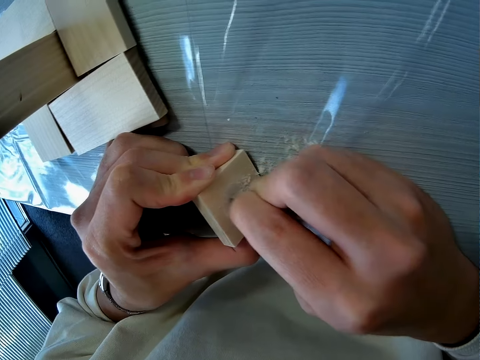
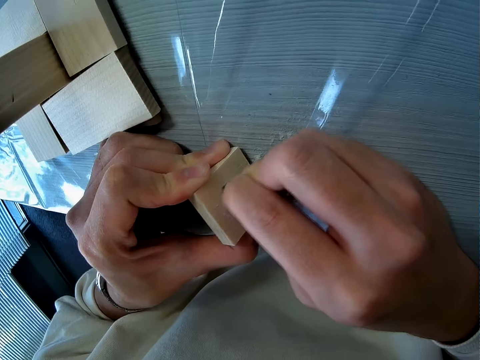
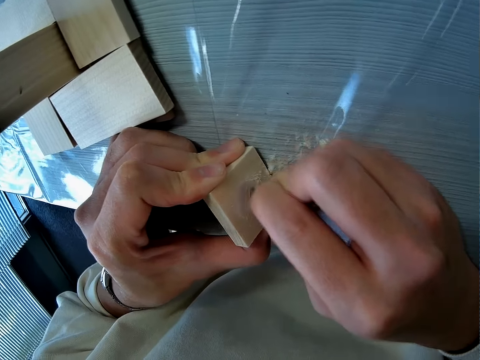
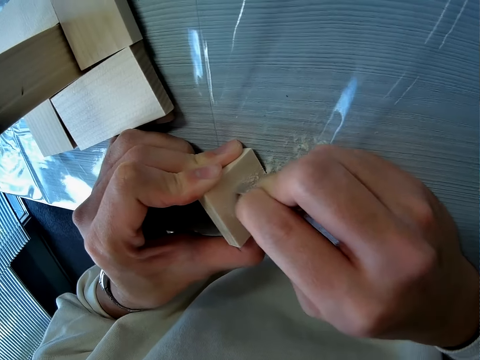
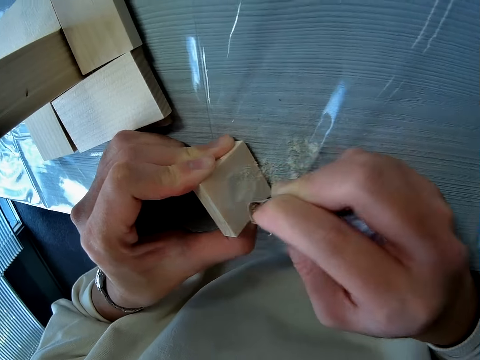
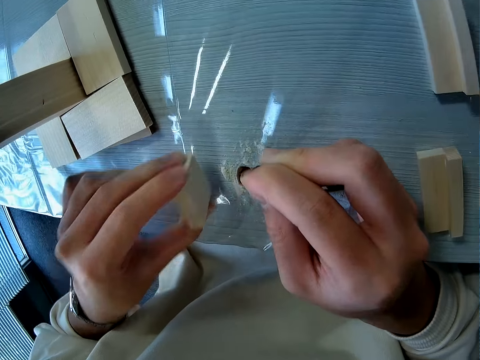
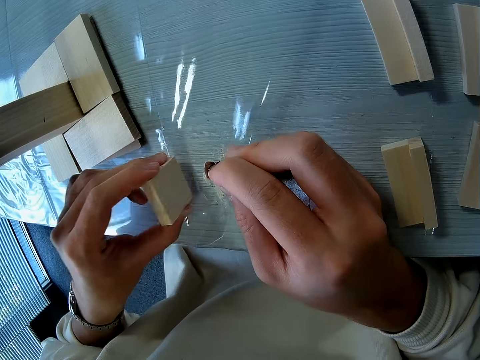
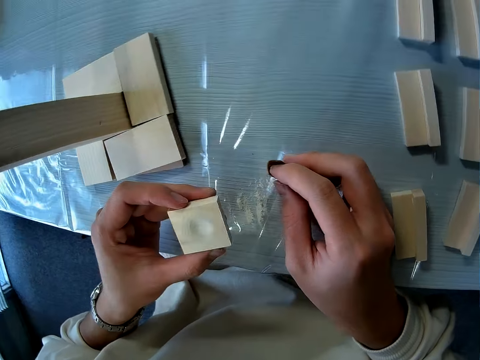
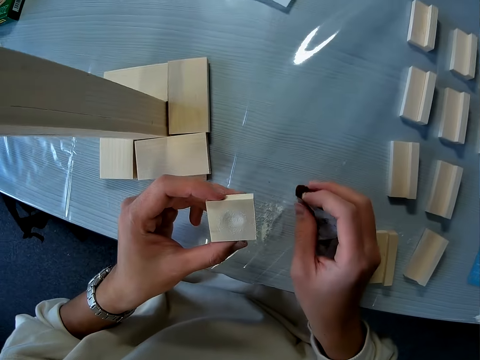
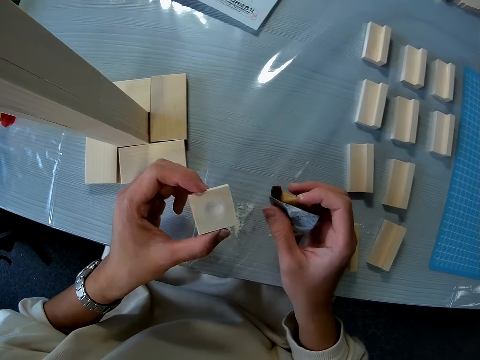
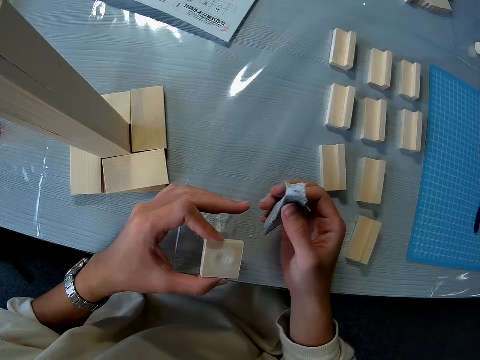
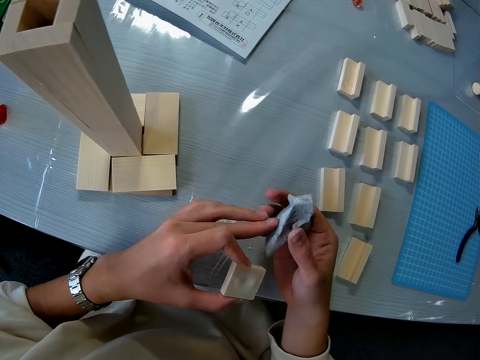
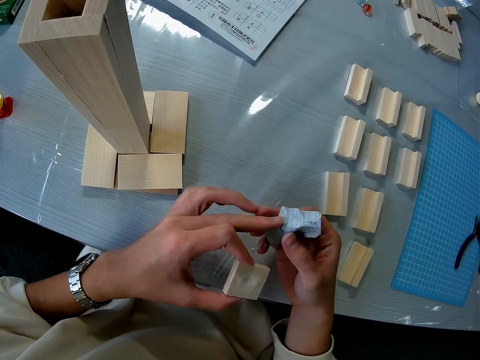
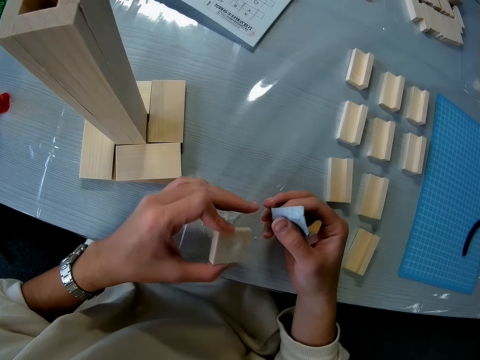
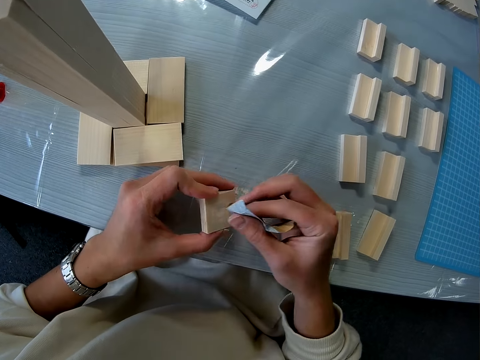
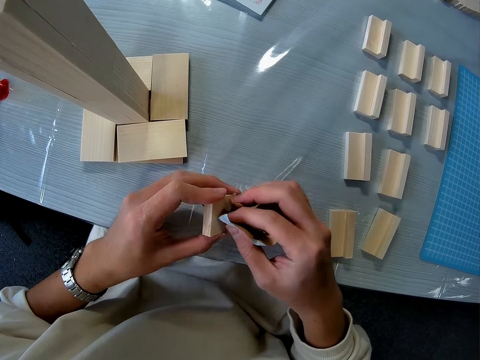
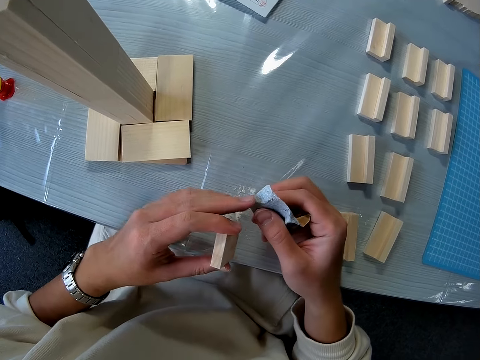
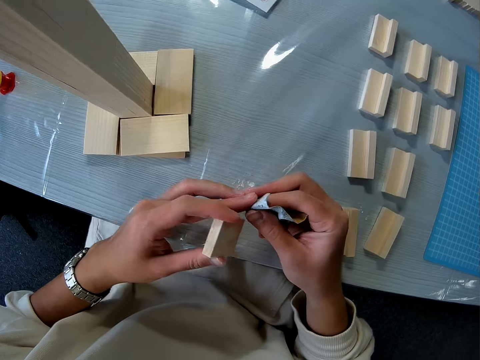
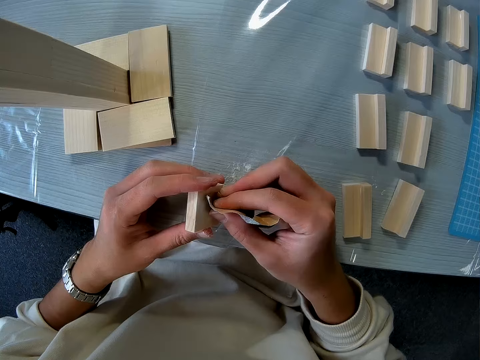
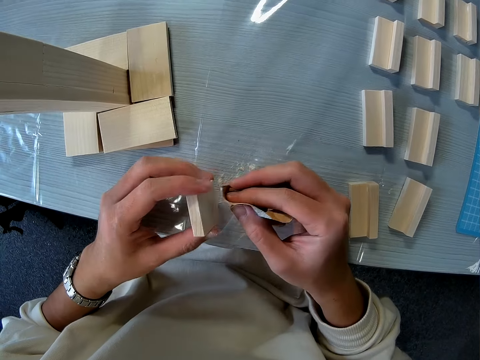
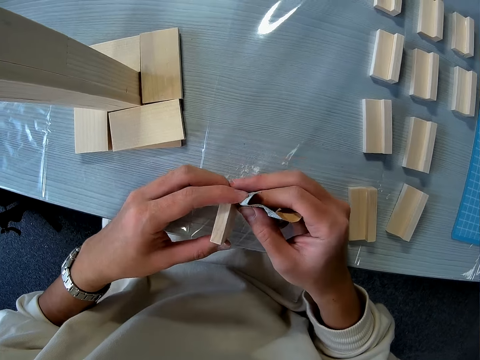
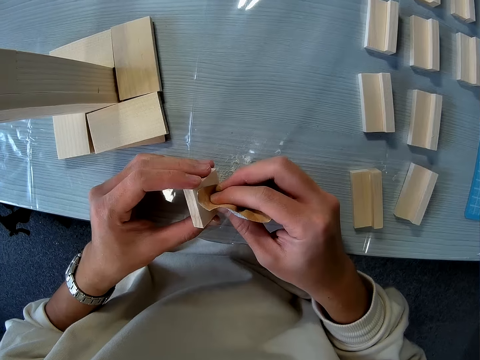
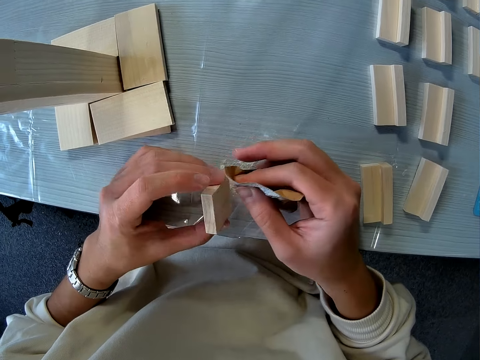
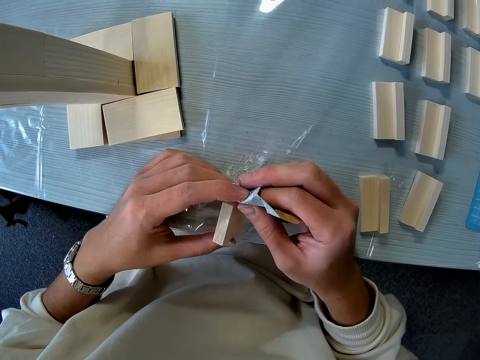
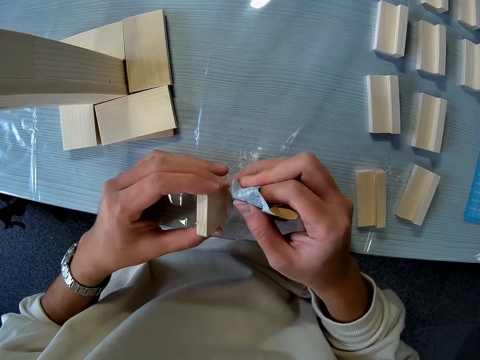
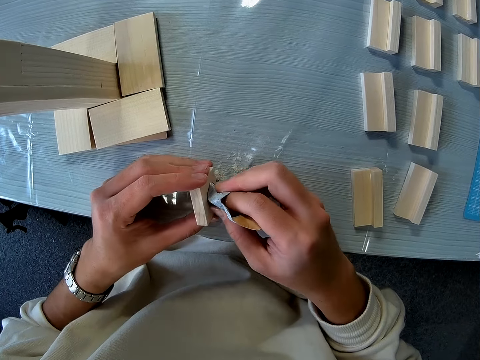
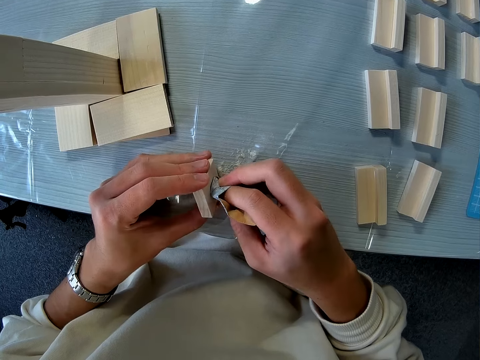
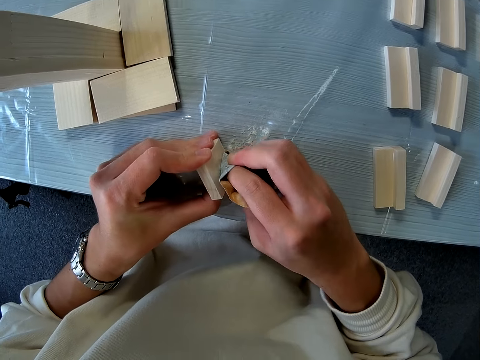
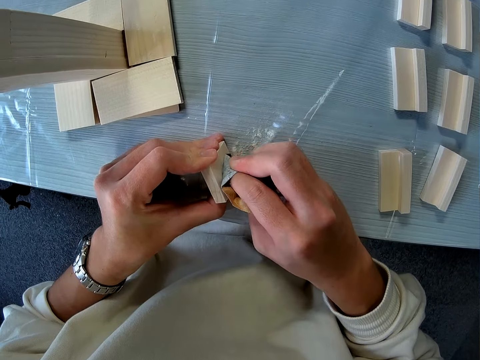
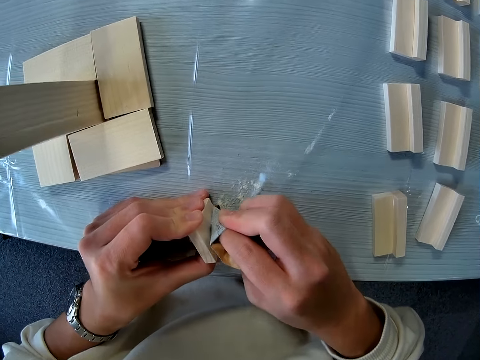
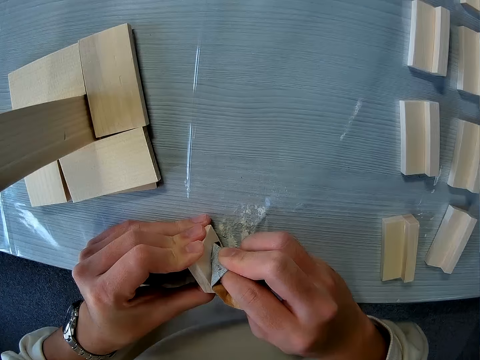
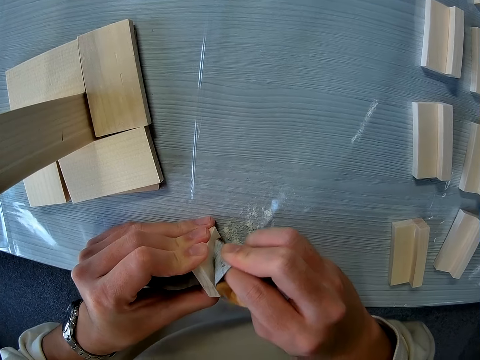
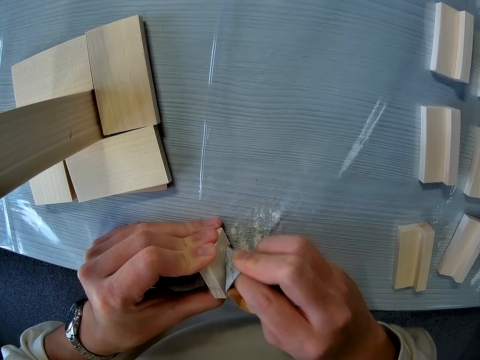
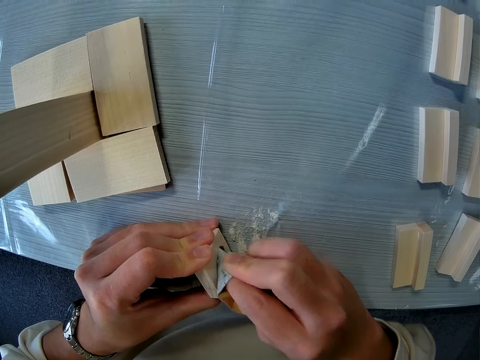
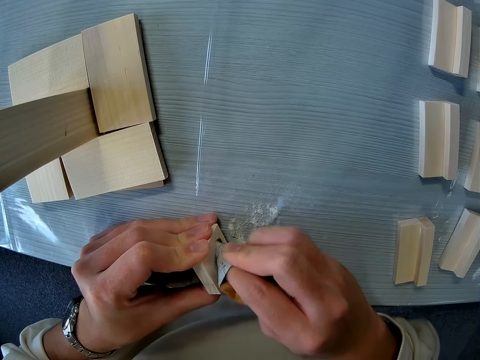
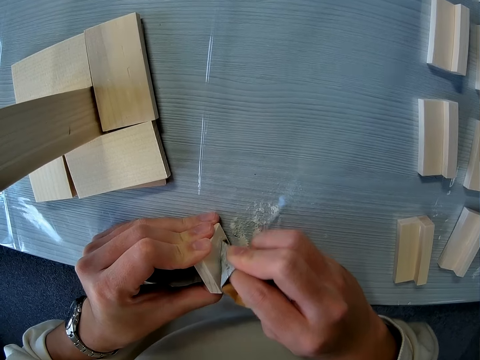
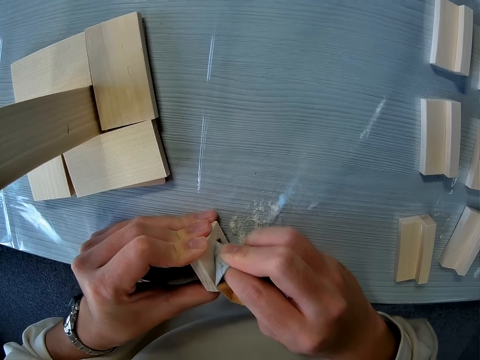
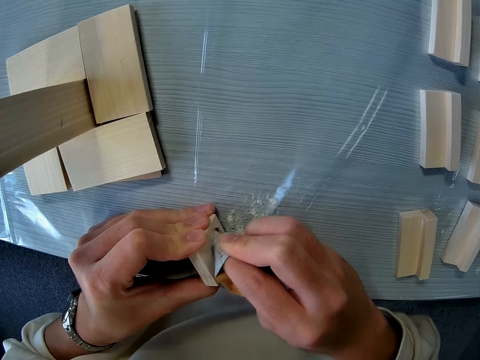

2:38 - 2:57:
The camera wearer shakes off the wood chip from the wood. They adjust the sandpaper, fold the sandpaper, and sand the wood with the sandpaper. They adjust the sandpaper, sand the wood with the sandpaper, adjust the sandpaper, sand the wood with the sandpaper, adjust the sandpaper, and sand the wood with the sandpaper.

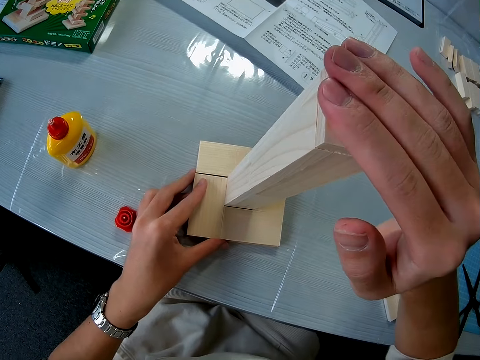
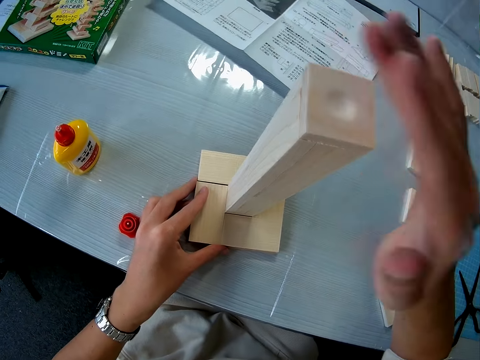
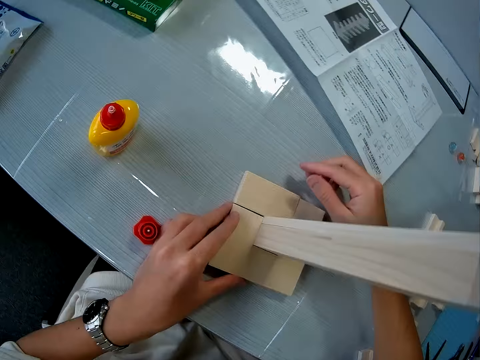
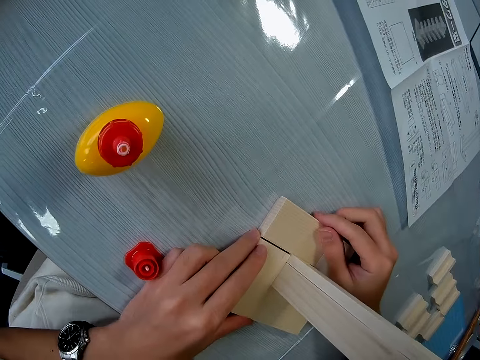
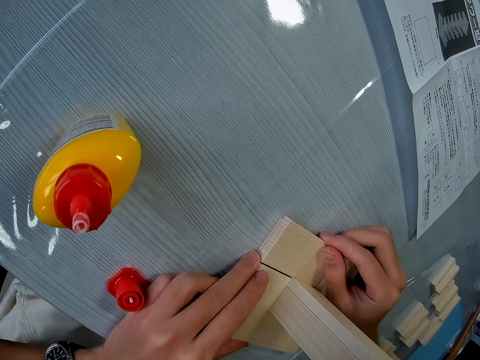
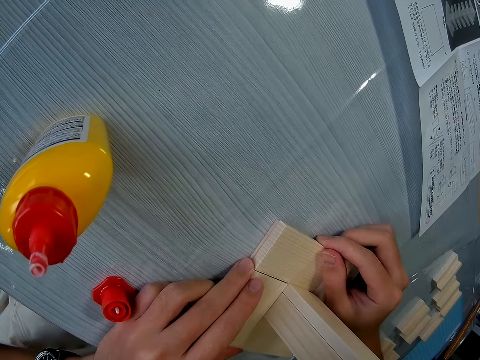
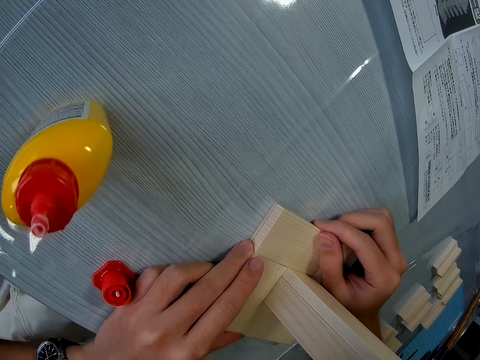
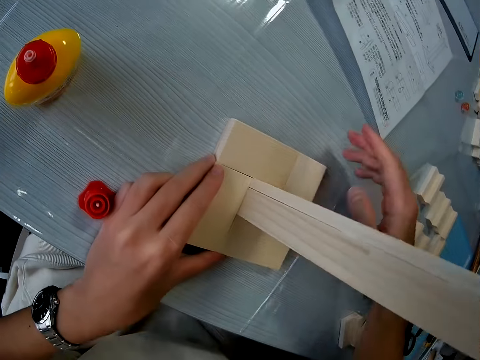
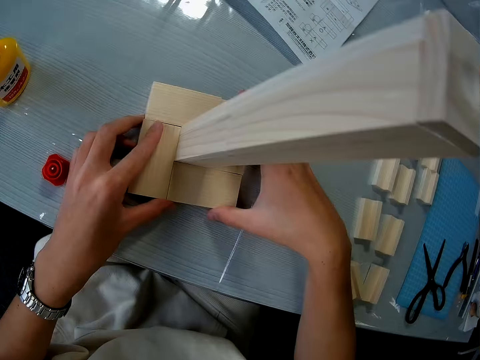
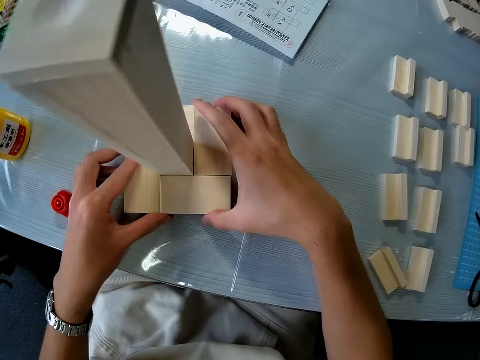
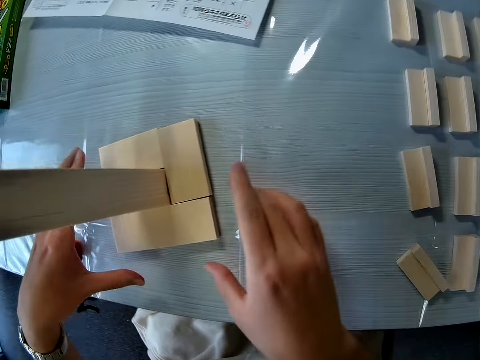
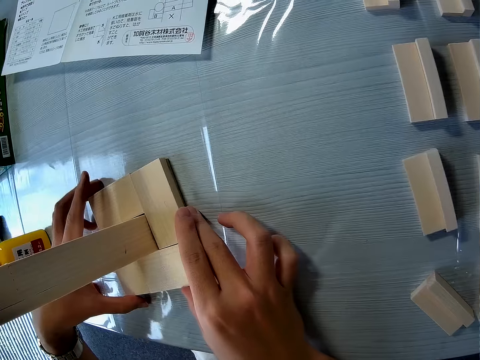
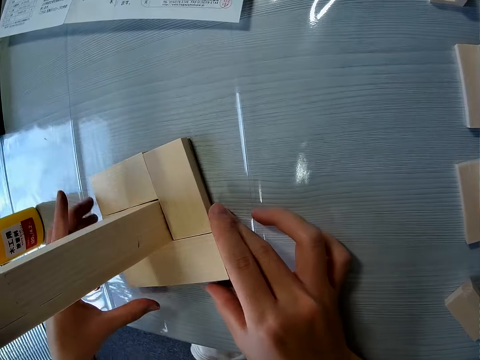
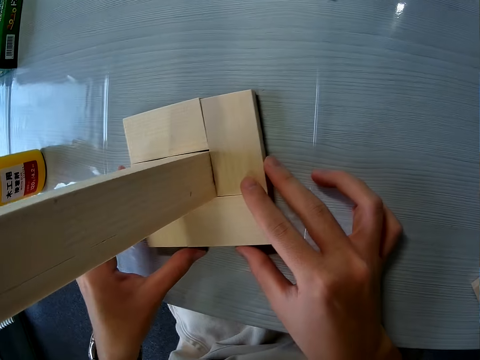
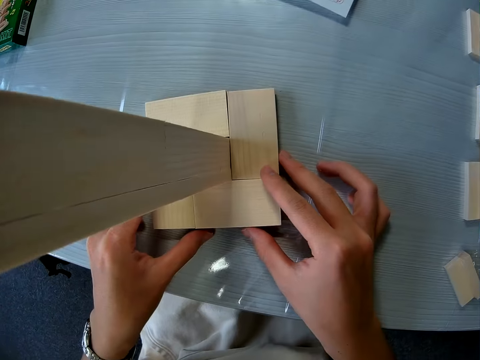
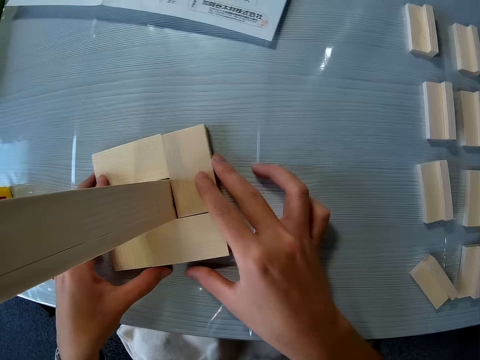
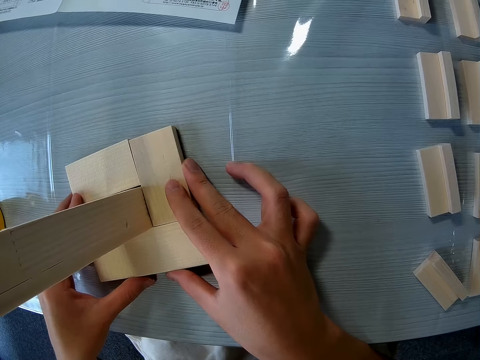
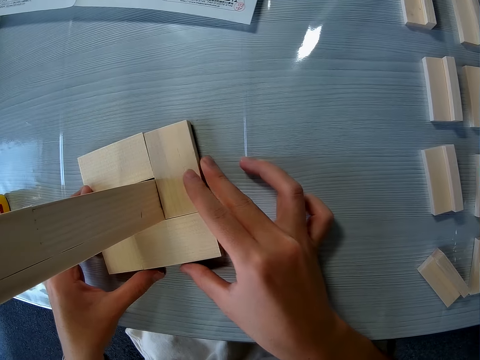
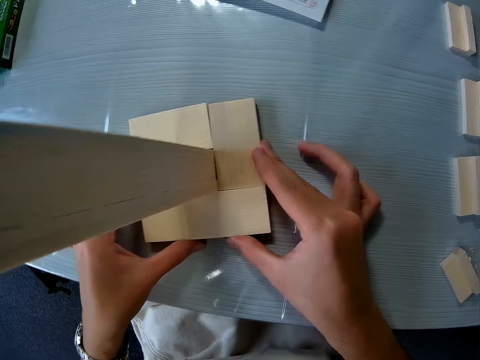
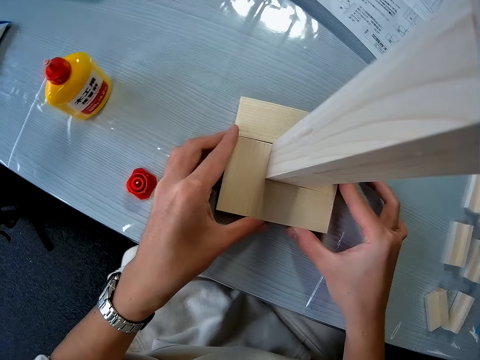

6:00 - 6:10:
The camera wearer moves the model pieces together.
